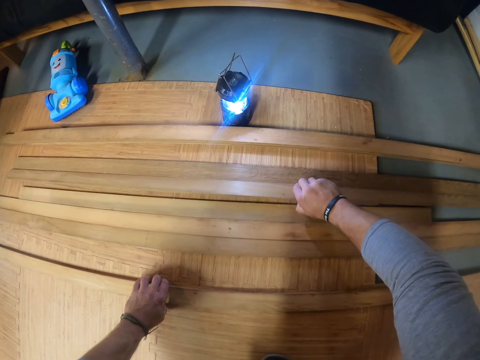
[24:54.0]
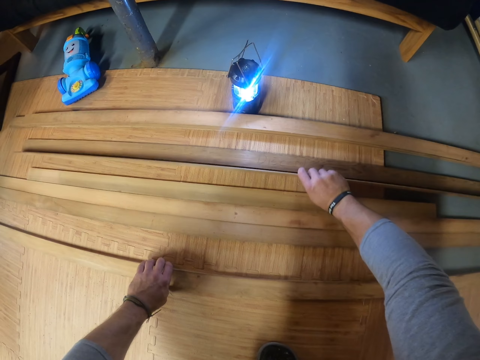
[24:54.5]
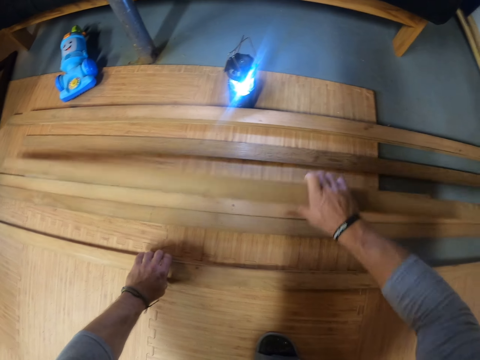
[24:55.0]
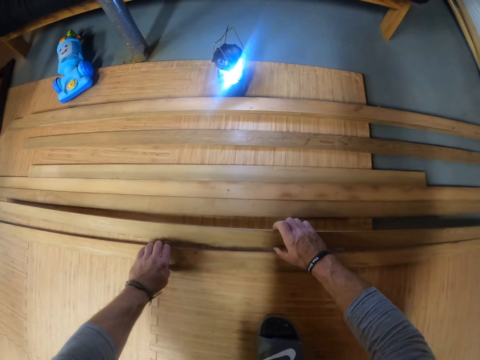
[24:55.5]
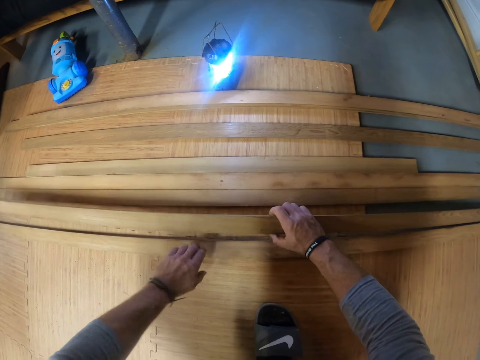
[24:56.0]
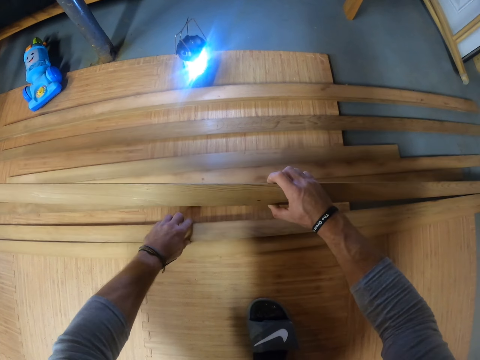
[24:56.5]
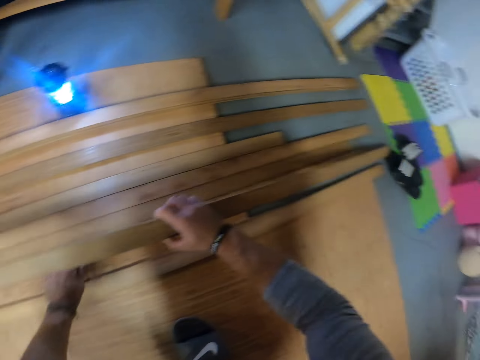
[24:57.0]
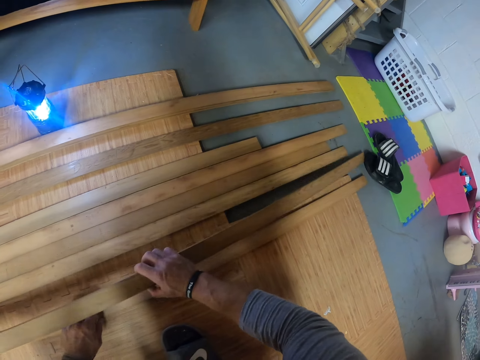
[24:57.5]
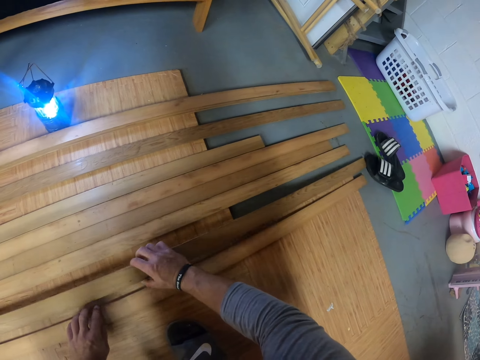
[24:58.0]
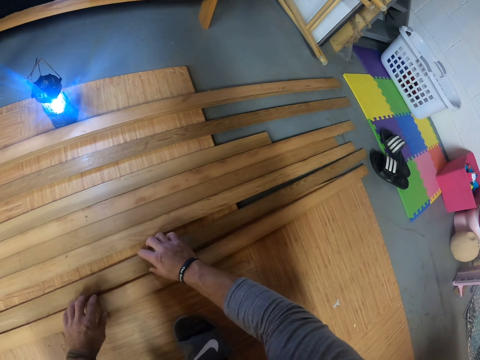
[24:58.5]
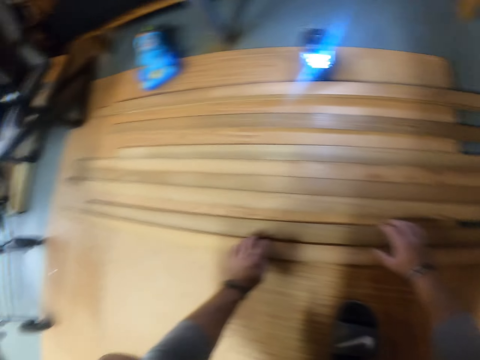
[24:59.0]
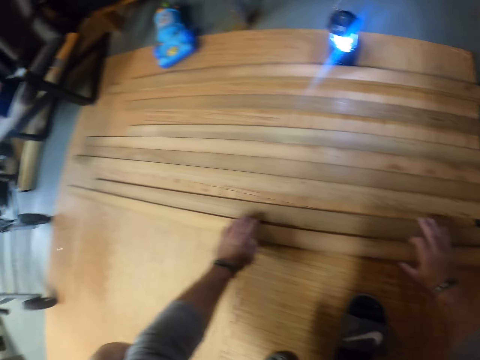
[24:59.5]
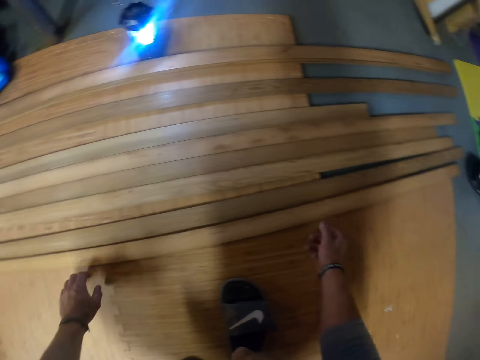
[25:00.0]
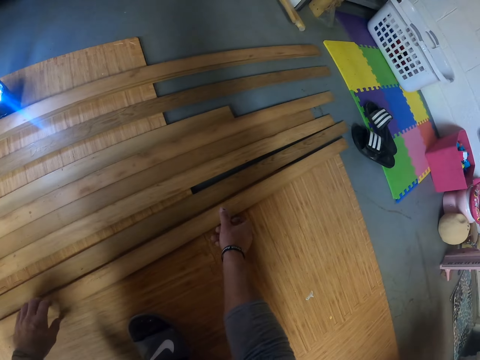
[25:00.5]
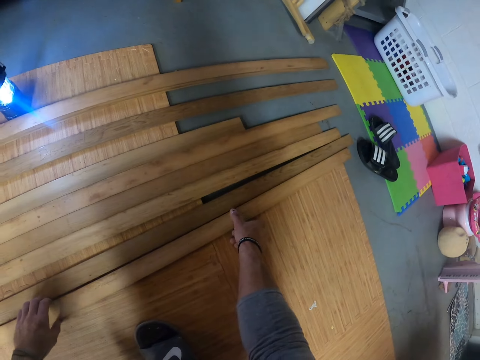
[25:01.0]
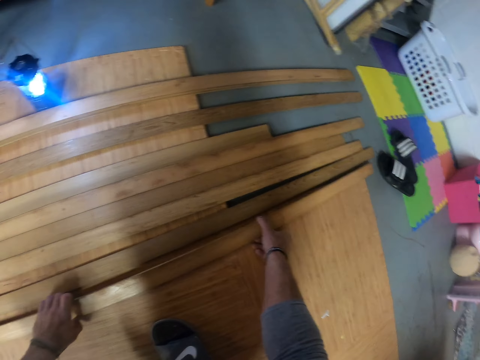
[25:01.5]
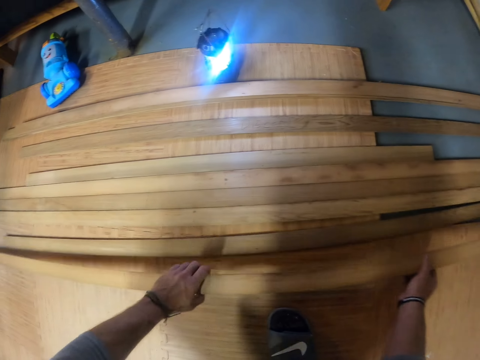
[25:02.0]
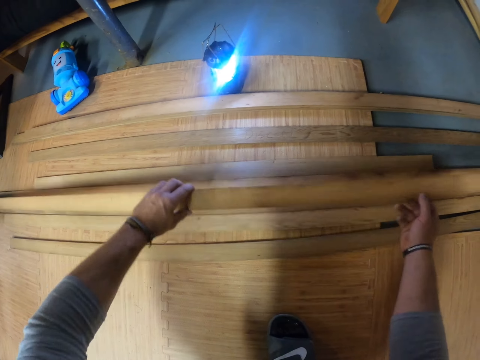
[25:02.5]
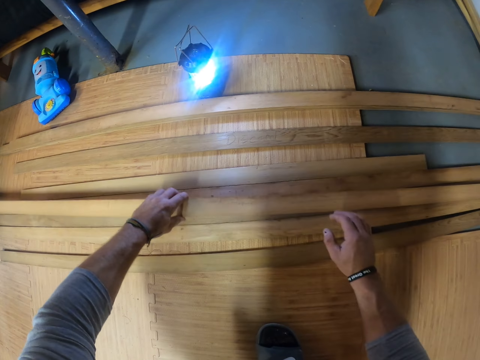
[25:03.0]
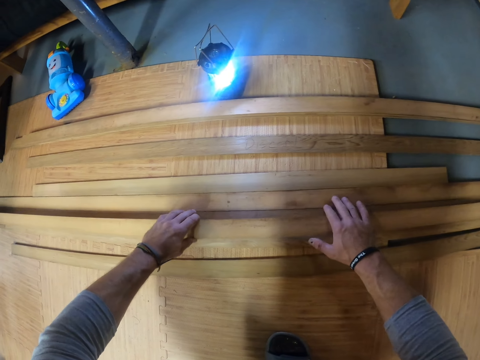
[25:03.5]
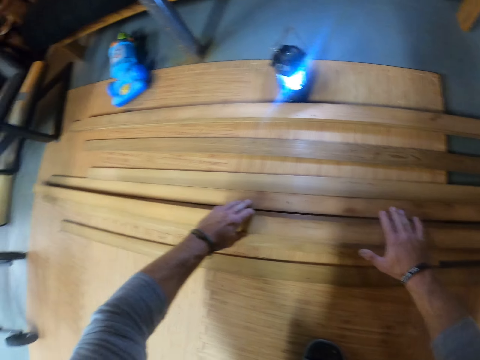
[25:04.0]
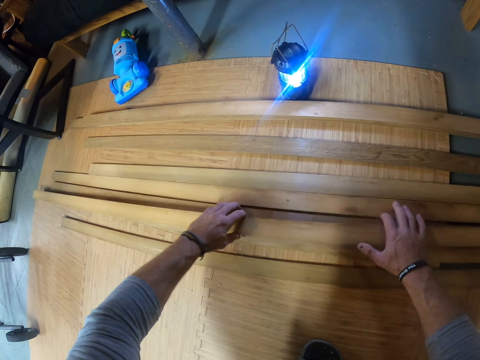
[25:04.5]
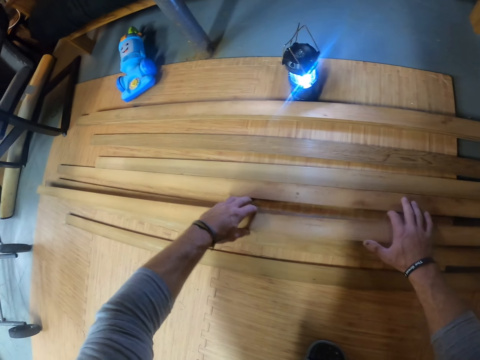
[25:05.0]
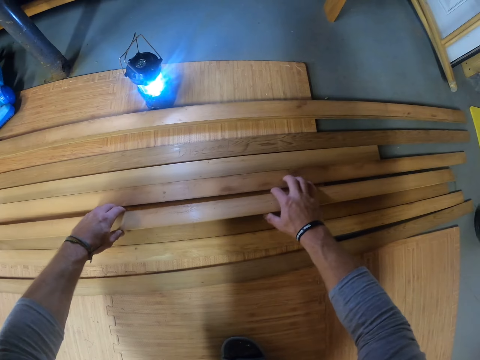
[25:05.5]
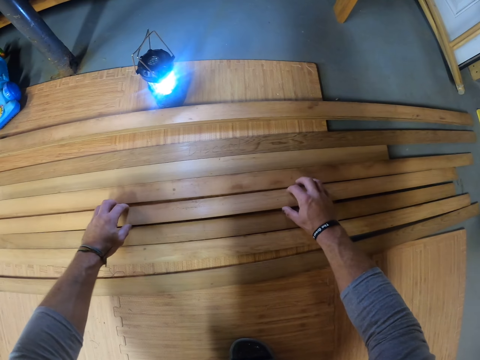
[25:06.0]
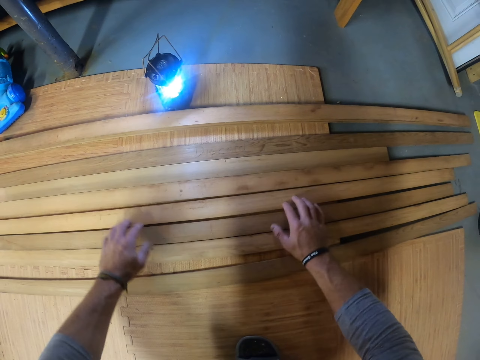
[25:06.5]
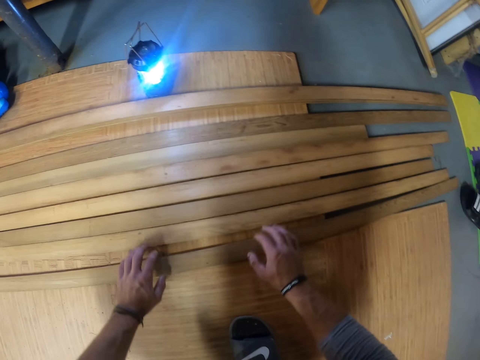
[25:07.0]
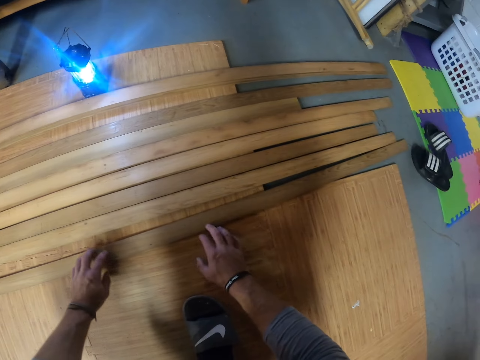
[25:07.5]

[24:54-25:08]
The camera wearer drops the wood on the floor with his right hand. He picks the wood from the floor with his left hand. He drops the wood on the floor with both hands.

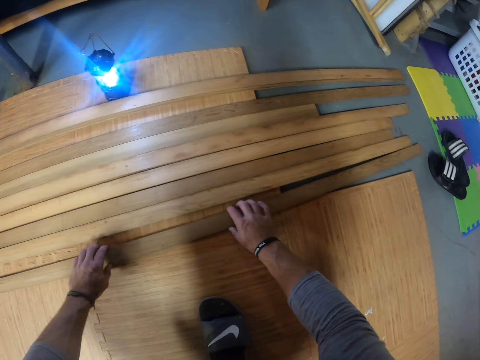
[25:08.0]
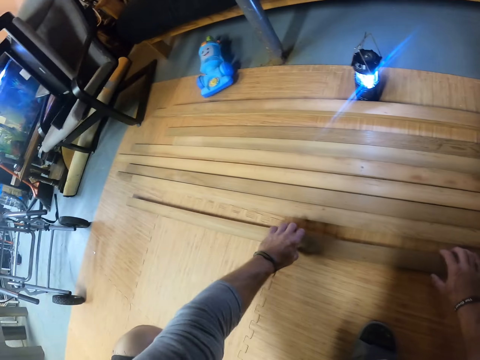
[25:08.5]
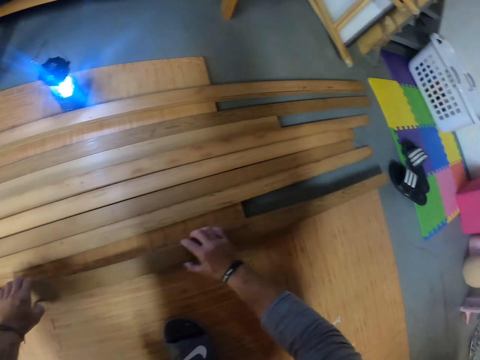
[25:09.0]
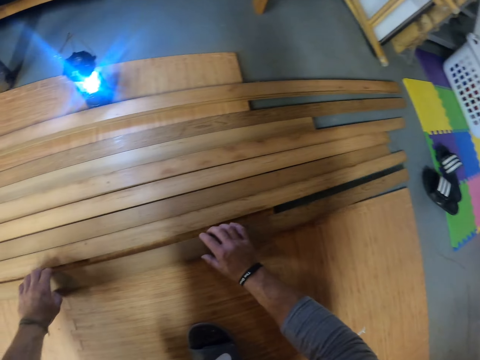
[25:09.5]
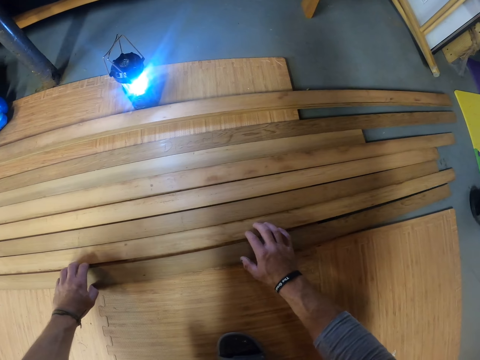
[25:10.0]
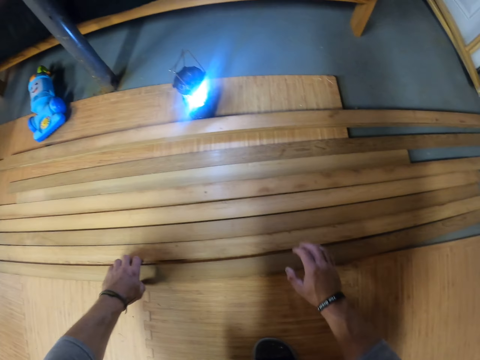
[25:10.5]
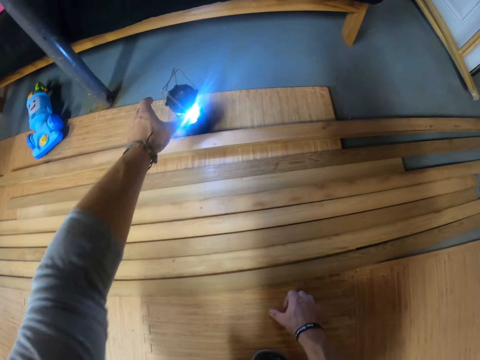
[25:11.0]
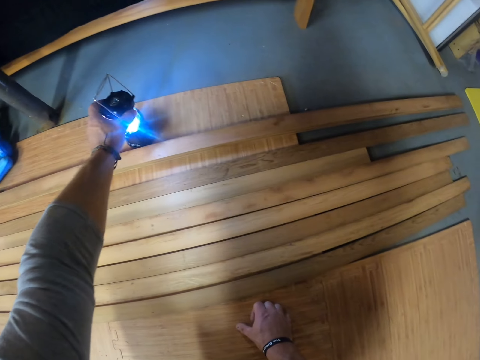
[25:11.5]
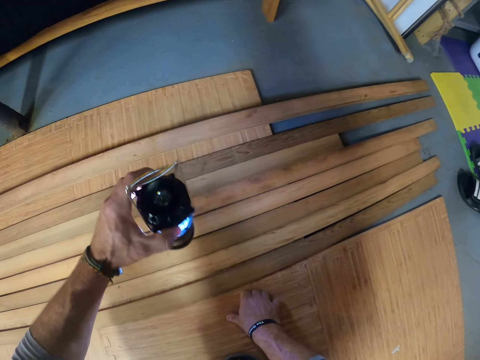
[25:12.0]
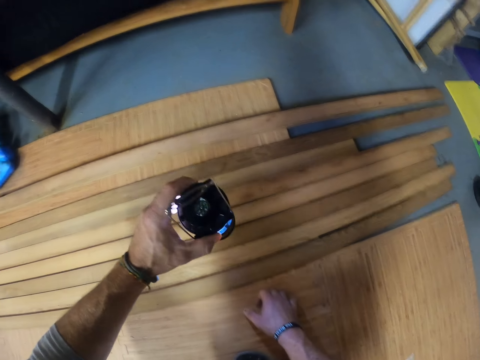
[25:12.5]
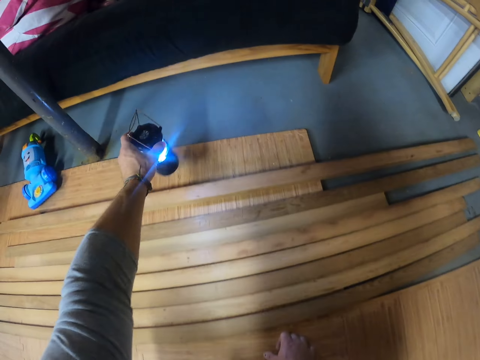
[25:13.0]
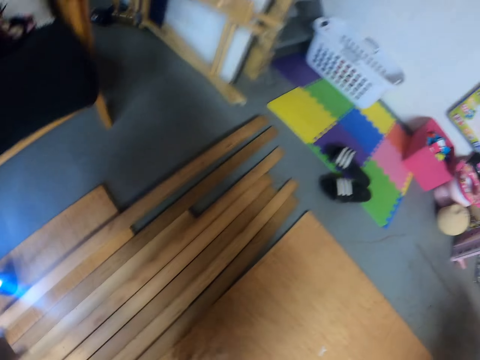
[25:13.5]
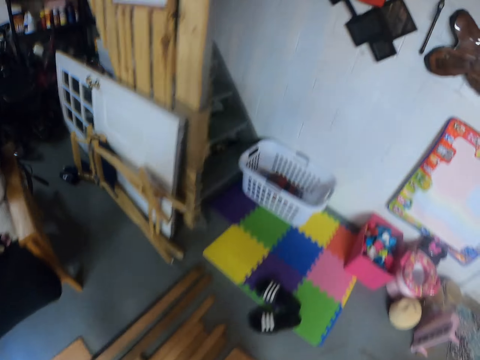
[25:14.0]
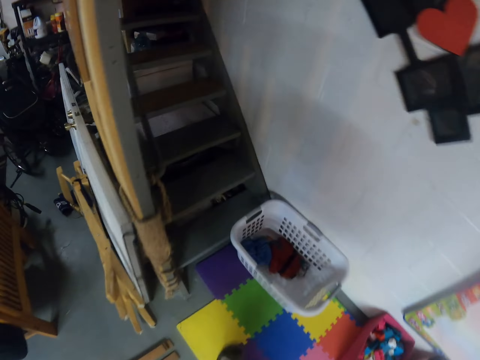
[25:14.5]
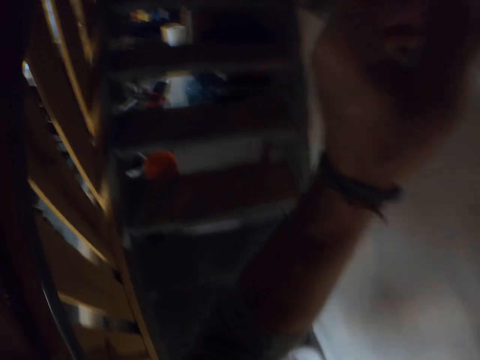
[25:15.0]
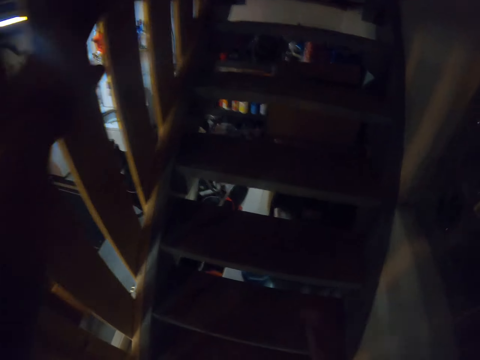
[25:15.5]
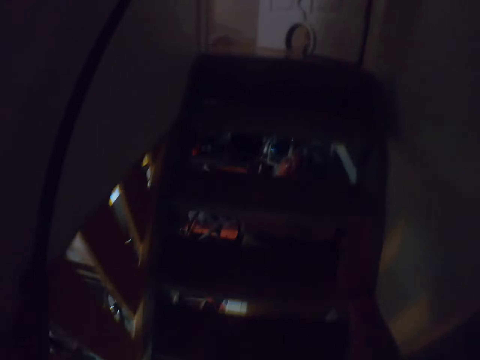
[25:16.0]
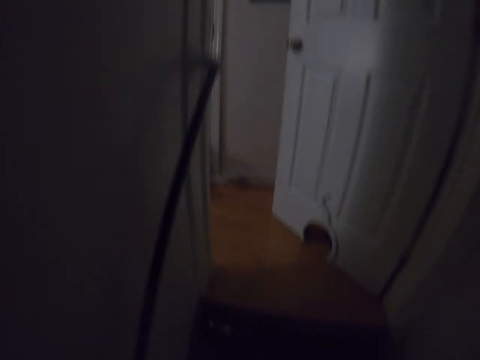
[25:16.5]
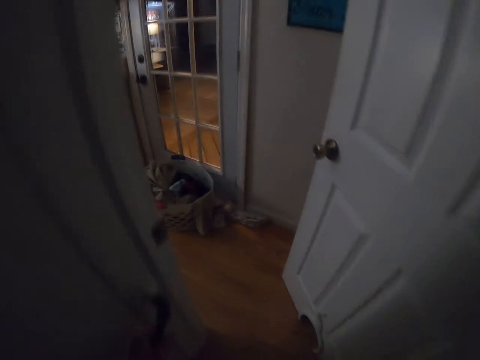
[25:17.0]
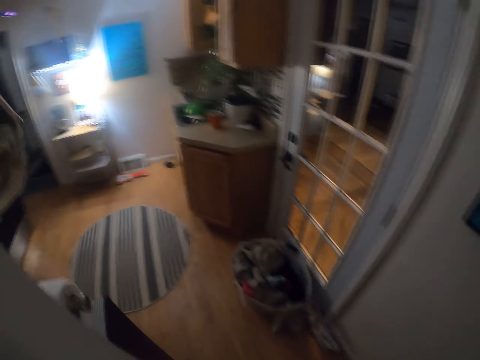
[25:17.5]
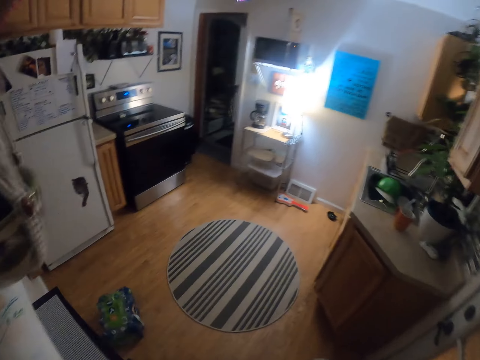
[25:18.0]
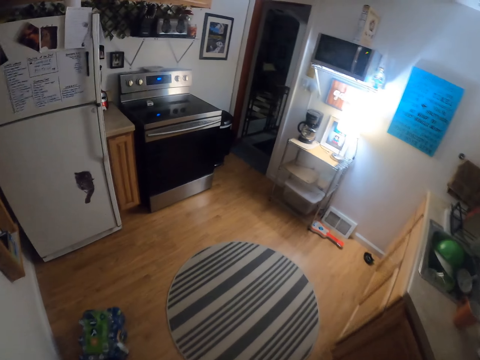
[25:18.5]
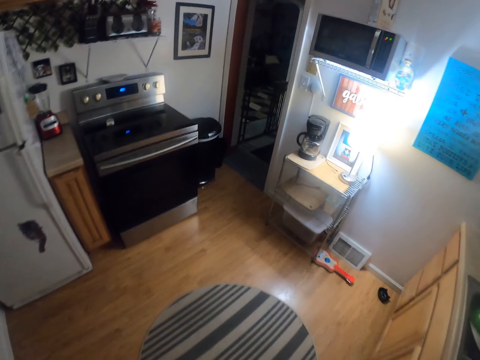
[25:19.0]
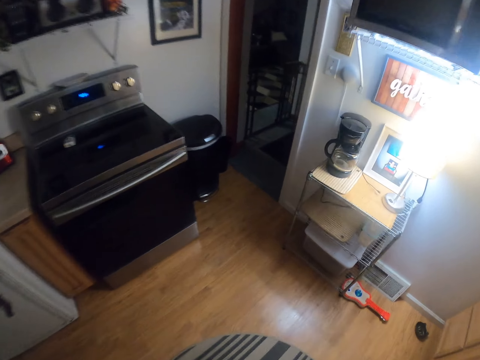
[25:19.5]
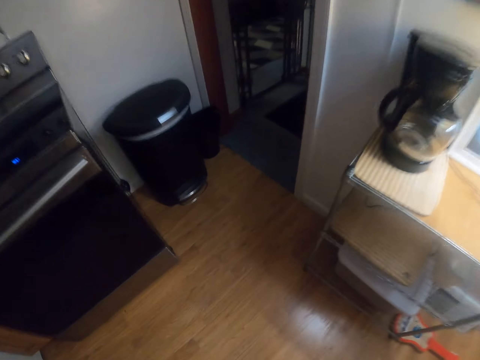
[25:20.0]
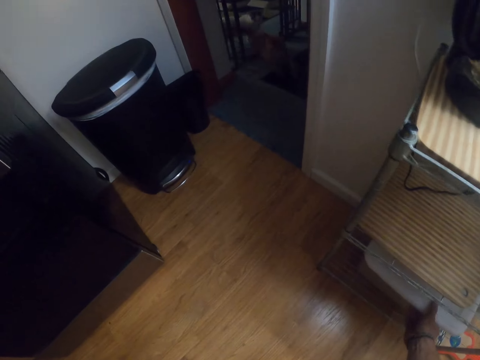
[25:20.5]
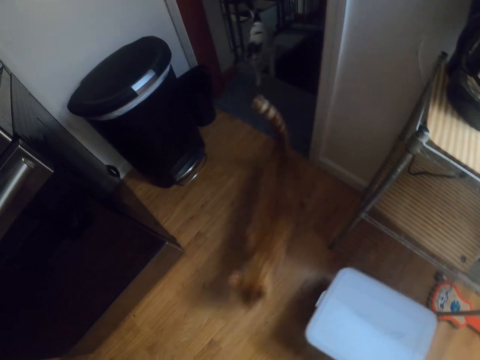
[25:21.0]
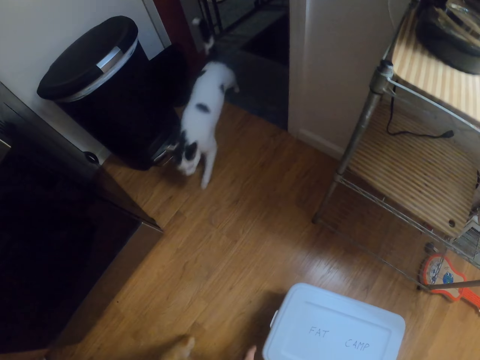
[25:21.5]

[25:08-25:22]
The camera wearer picks the lamp or torch from the floor with his left hand. He shakes the torch. He drops the lamp on the floor with his left hand. He walks from the basement to the kitchen. He climbs up the stairs. He pulls a bowl or box from a rack with his right hand. A cat runs into the kitchen.
